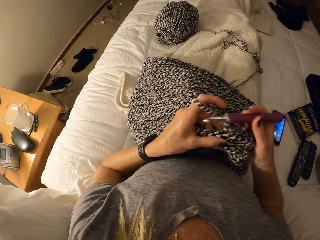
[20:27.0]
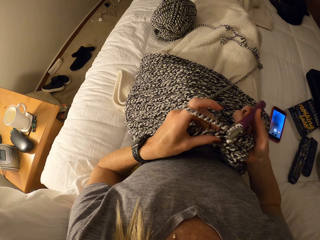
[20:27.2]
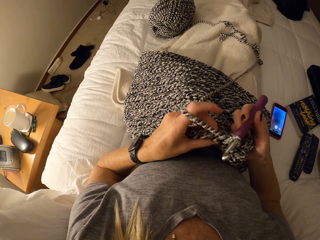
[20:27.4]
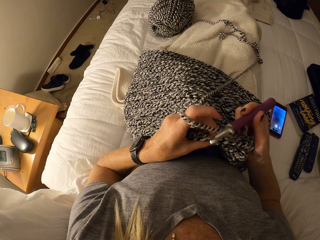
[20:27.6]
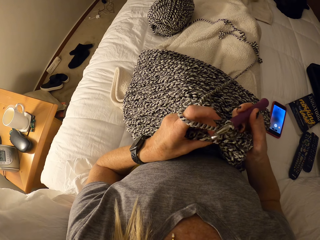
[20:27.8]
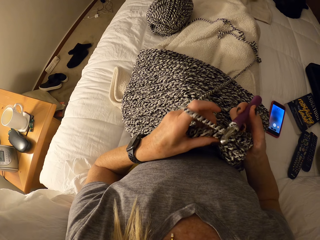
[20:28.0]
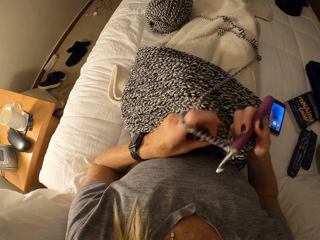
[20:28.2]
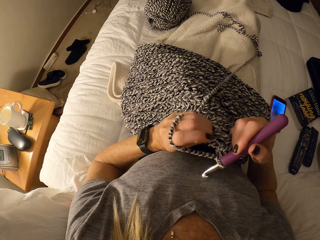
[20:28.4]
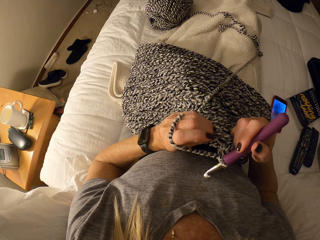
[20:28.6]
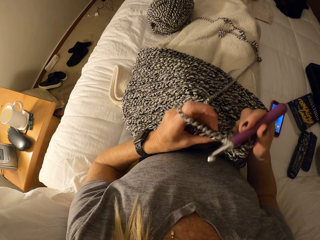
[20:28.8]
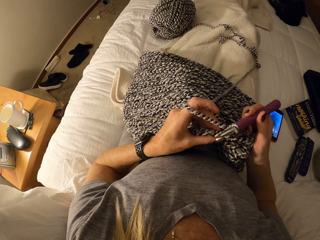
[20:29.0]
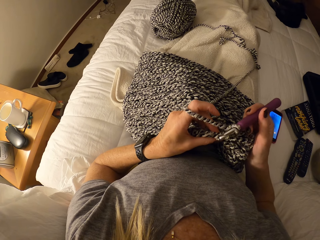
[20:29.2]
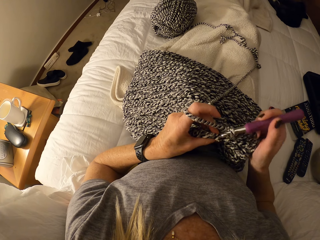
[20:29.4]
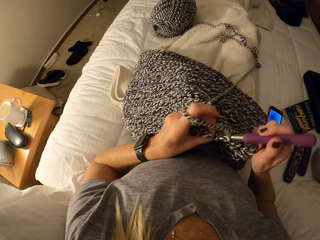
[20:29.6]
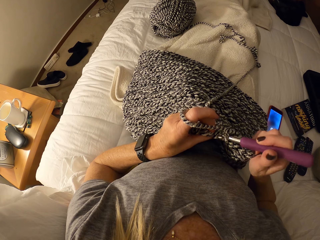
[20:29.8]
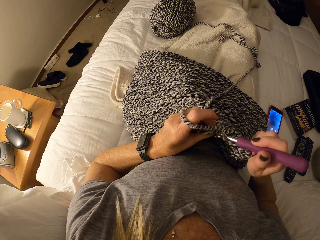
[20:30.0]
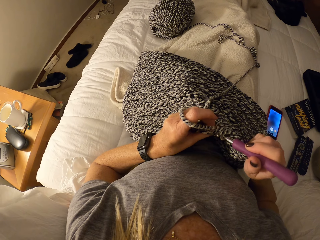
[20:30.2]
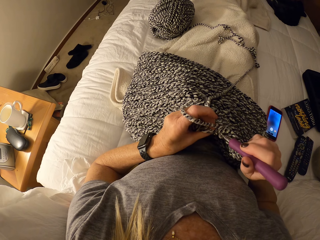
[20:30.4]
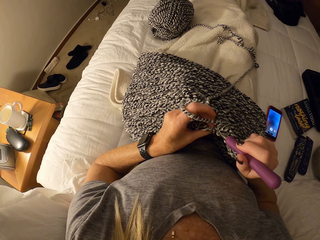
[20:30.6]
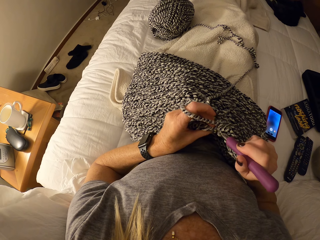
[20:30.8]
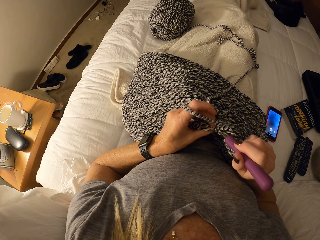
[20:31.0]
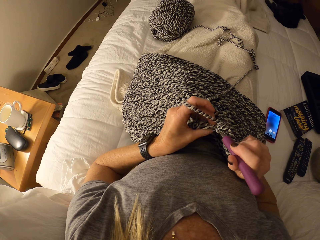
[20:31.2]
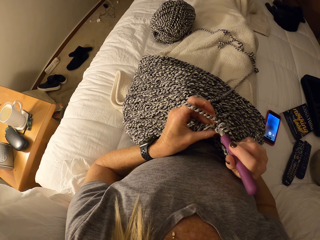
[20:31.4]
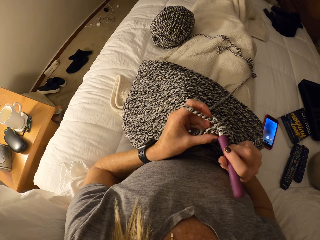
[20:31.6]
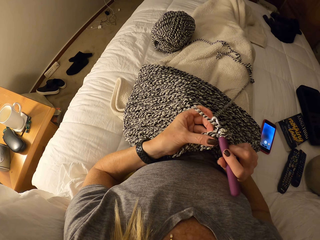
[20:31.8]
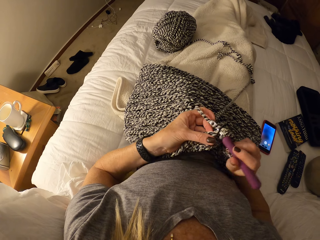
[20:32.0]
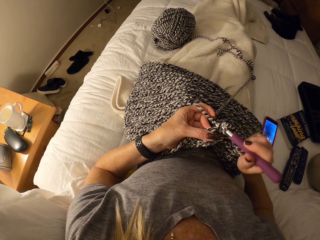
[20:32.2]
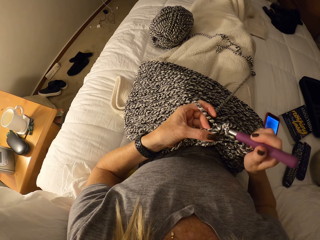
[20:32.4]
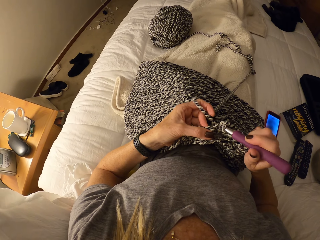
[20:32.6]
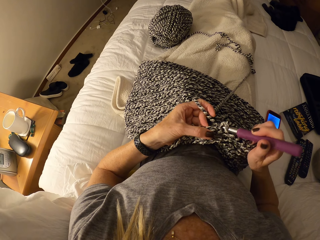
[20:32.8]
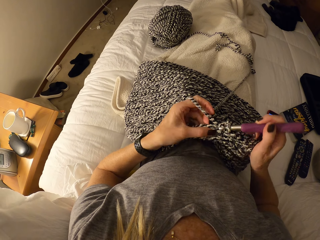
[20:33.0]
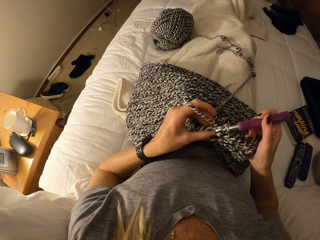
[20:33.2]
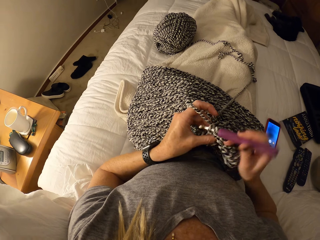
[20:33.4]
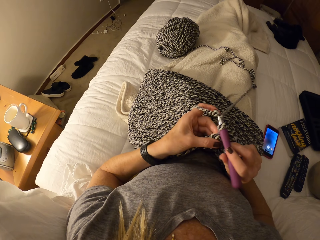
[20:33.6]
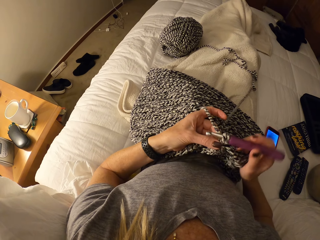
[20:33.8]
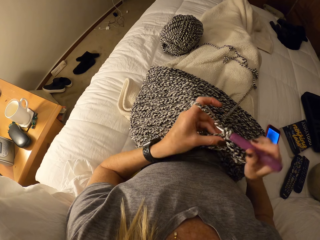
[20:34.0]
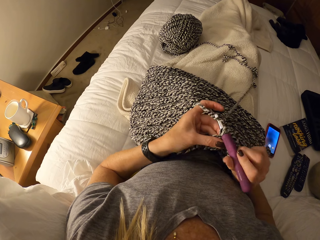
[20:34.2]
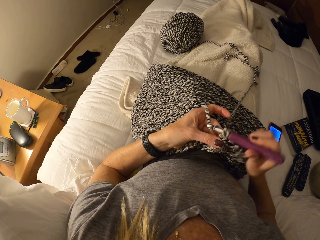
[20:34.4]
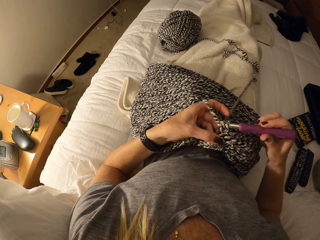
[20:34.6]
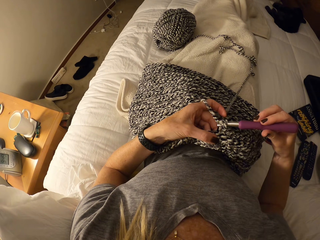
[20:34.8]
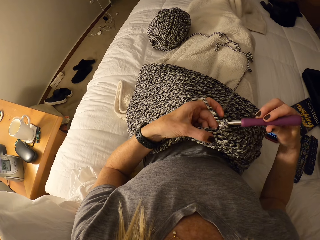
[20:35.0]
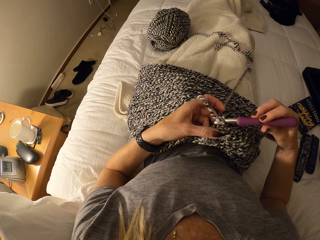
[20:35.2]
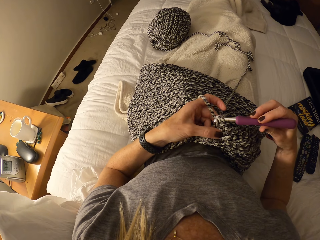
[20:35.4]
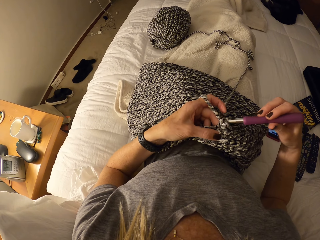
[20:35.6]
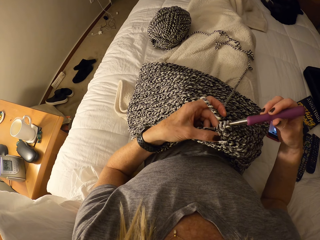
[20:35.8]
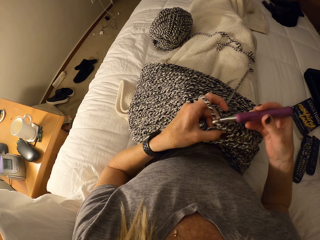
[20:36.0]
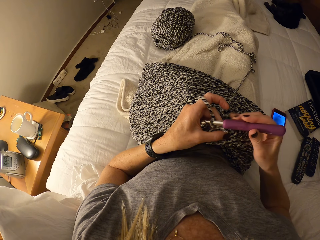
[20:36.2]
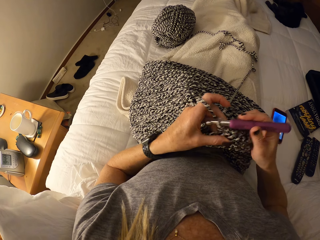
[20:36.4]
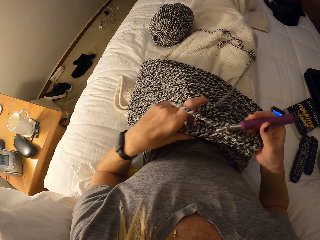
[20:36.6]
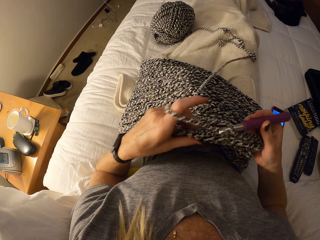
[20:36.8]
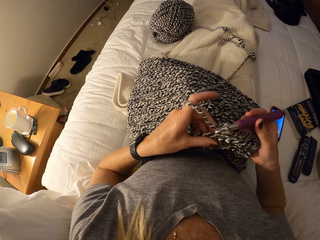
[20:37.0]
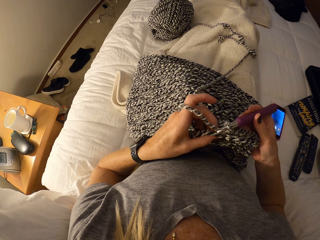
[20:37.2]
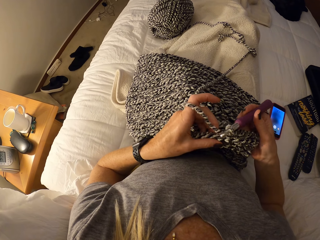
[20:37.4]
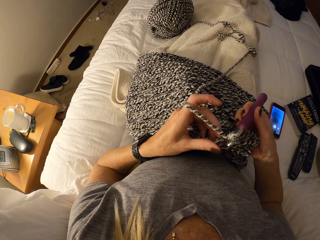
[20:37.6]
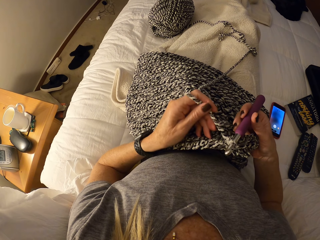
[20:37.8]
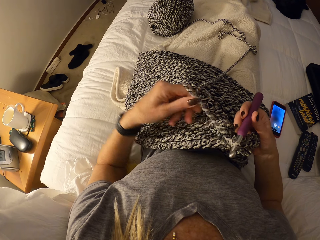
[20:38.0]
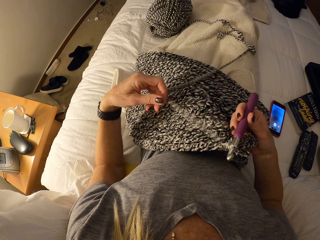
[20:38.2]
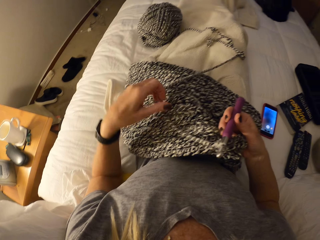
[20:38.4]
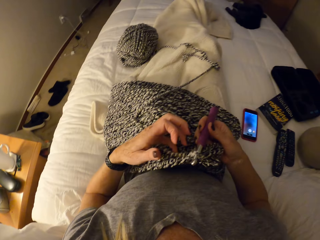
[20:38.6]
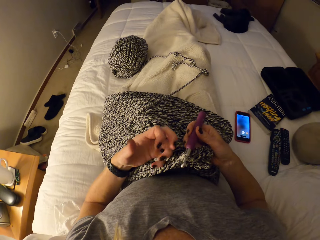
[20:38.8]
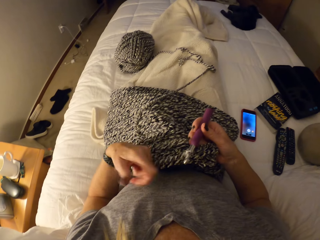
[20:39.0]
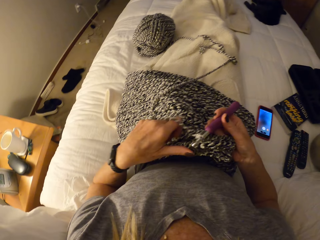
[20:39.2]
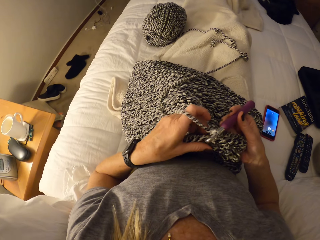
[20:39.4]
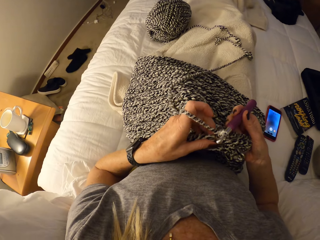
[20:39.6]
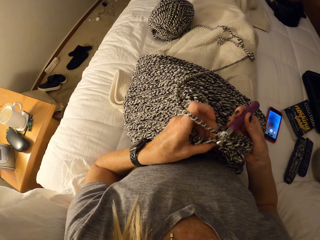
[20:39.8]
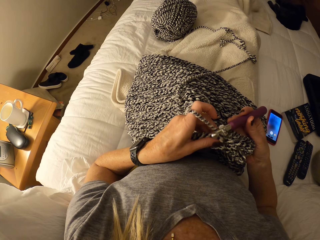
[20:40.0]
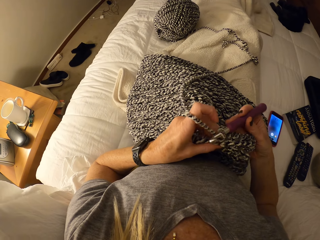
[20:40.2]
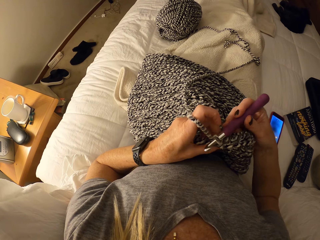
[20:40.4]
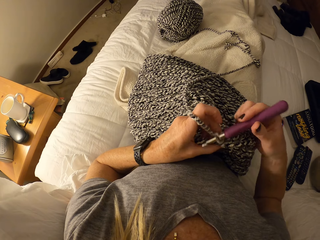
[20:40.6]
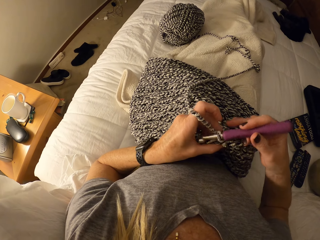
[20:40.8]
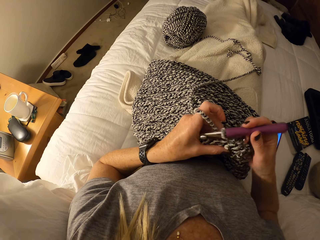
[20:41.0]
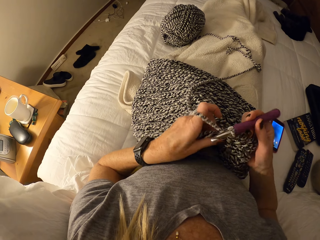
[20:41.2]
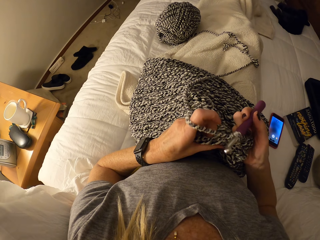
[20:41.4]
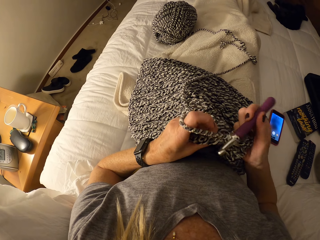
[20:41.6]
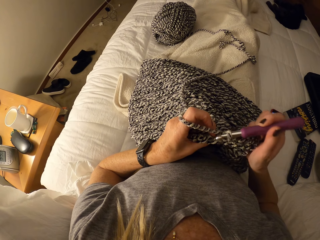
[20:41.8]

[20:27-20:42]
The camera wearer crochets the unfinished crochet pattern with the crochet hook and the cotton yarn on the bed. She adjusts the unfinished crochet pattern or fabric on her lap. She straightens the thread. She adjusts the cotton yarn and her left hand. She knits the fabric with a hooked needle.

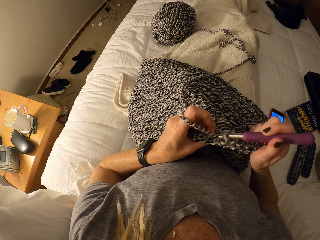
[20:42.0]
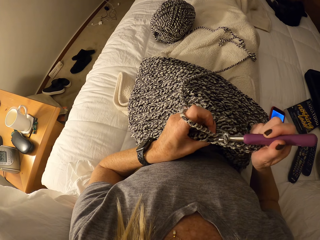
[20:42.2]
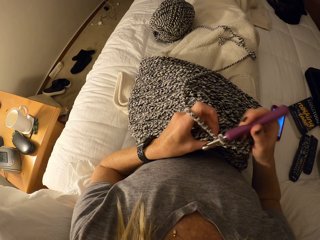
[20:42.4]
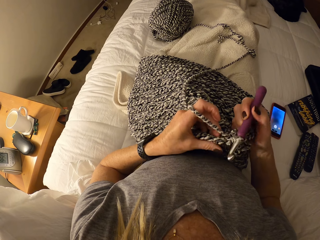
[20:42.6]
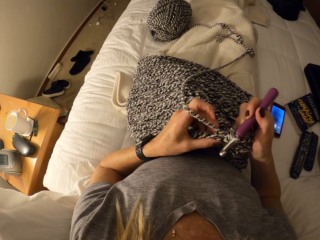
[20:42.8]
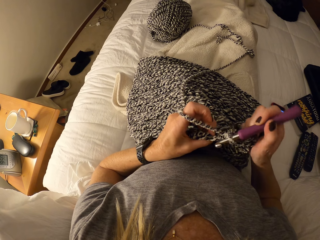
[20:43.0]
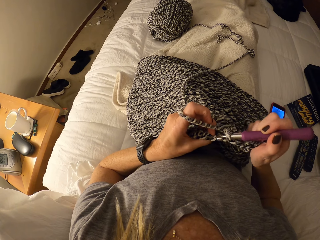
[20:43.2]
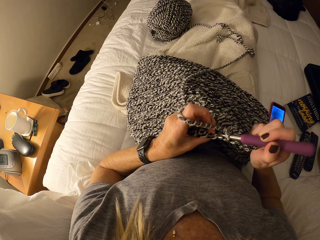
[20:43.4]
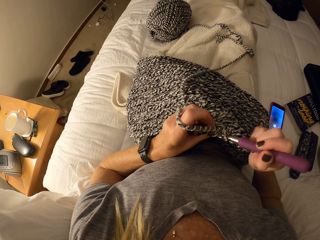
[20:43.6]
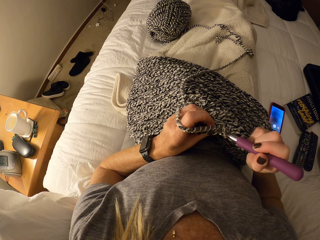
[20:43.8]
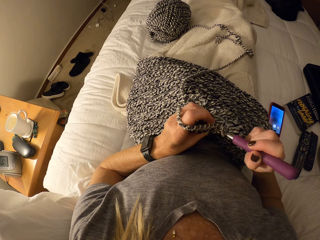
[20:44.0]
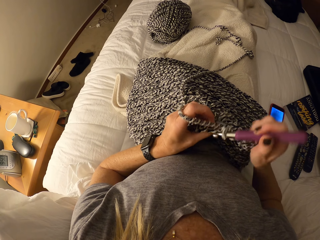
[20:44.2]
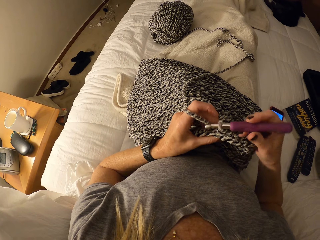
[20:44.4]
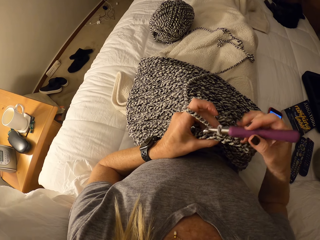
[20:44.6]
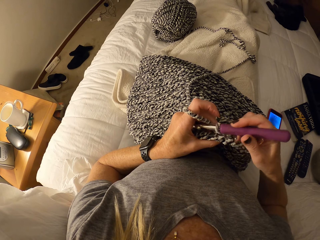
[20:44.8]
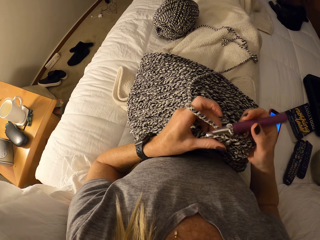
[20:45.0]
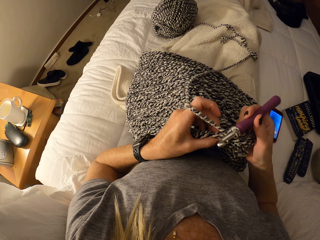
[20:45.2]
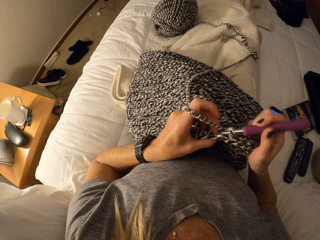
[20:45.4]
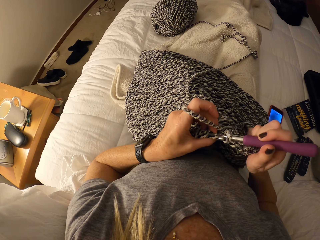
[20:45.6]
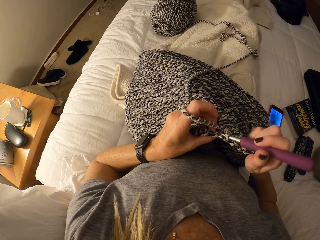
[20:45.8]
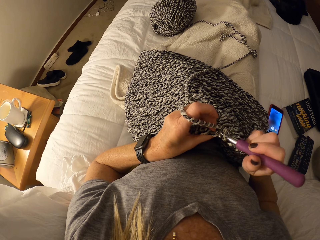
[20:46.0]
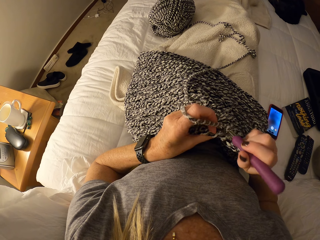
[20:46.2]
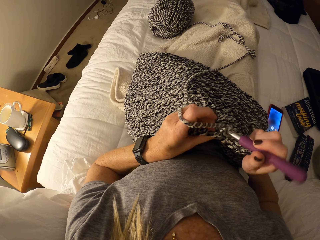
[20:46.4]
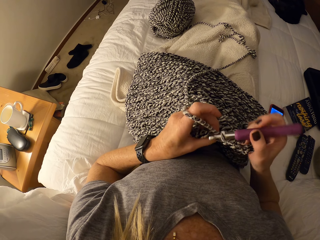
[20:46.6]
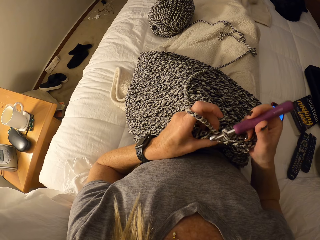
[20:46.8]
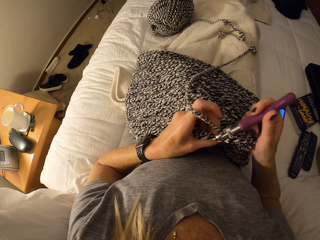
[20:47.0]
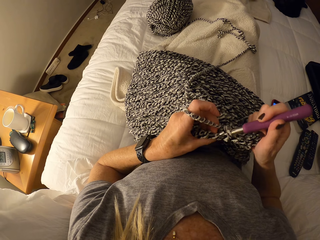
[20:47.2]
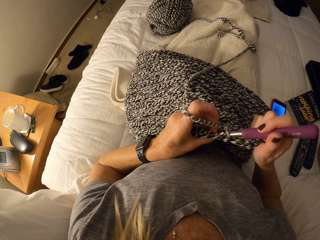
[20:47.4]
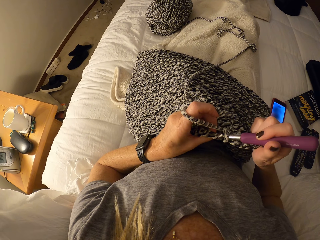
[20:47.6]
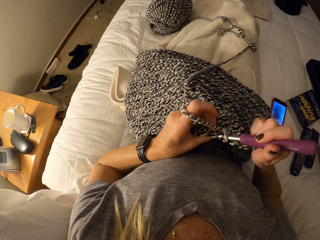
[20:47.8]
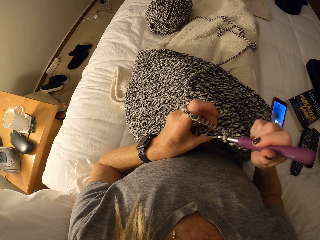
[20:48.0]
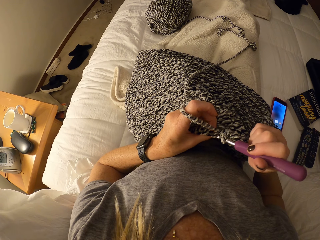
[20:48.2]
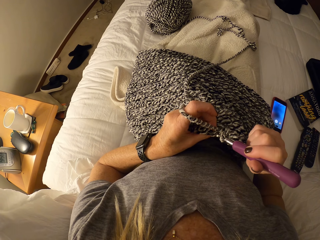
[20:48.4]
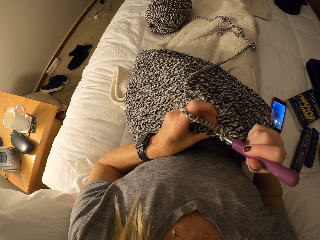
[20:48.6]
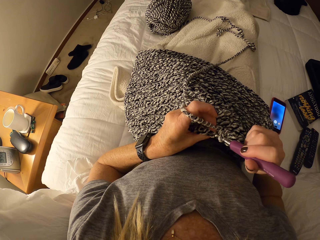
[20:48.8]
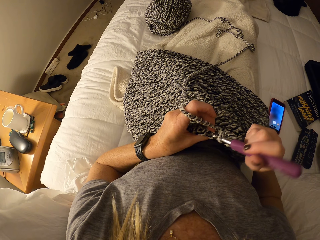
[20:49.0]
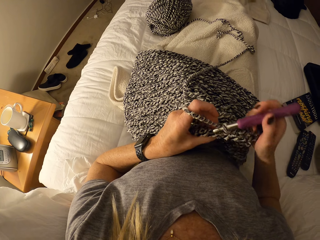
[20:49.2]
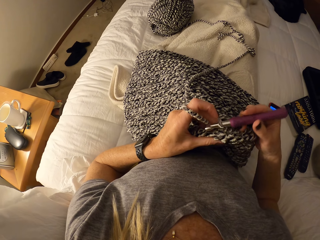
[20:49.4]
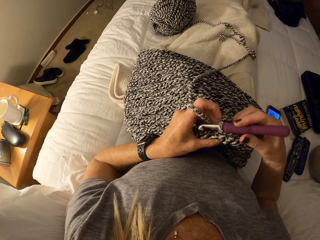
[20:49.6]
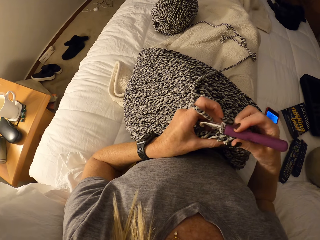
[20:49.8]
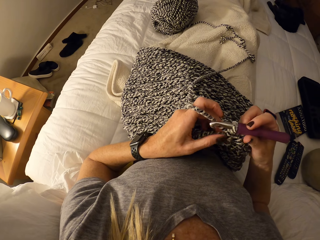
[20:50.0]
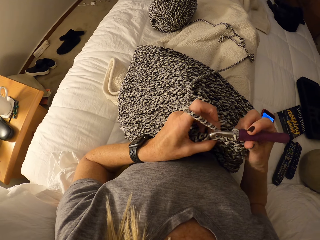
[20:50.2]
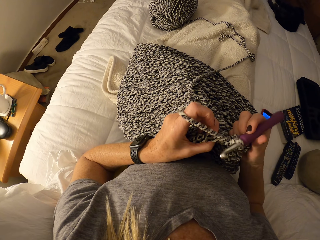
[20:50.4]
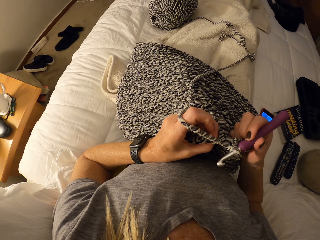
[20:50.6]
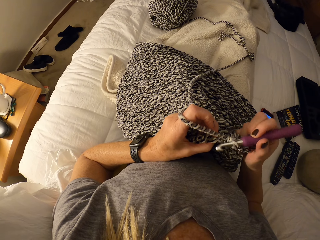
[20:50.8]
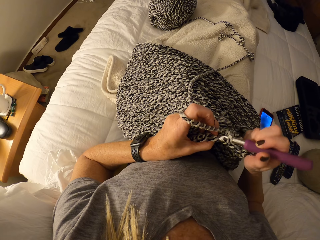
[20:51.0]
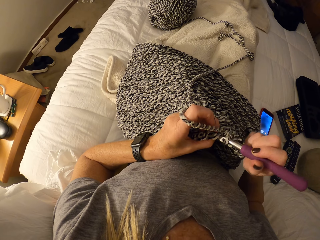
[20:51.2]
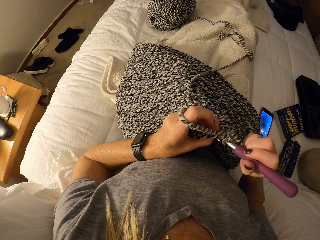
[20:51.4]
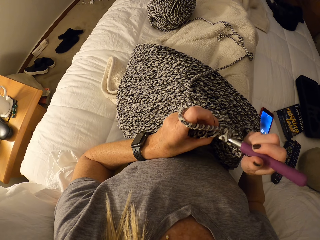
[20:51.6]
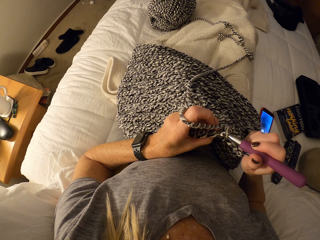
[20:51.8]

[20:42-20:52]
The camera wearer attempts to crochet the unfinished crochet pattern with the crochet hook and the cotton yarn on the bed.
